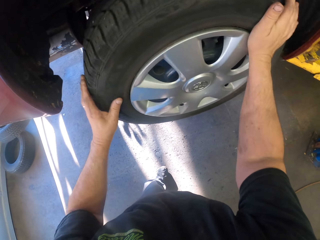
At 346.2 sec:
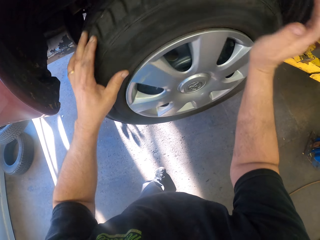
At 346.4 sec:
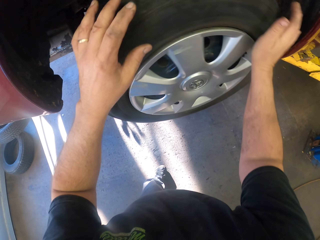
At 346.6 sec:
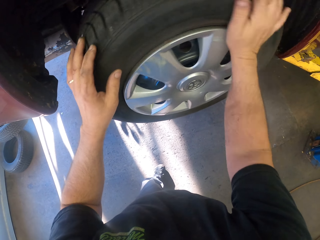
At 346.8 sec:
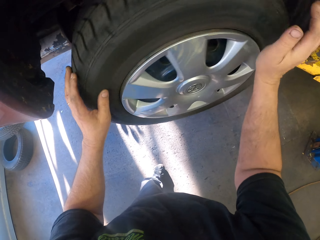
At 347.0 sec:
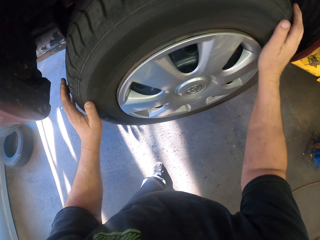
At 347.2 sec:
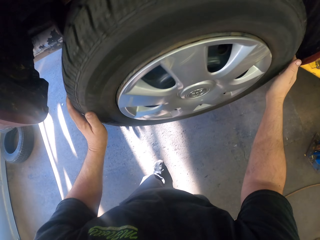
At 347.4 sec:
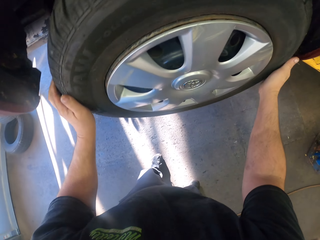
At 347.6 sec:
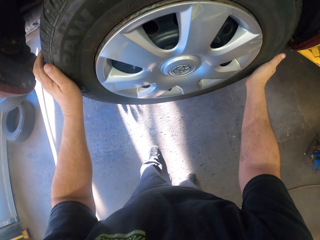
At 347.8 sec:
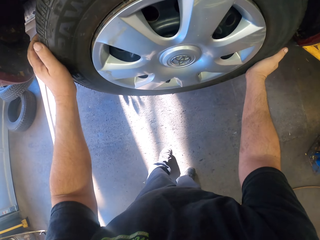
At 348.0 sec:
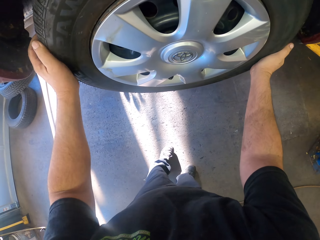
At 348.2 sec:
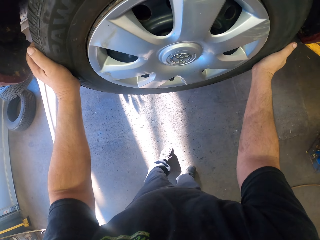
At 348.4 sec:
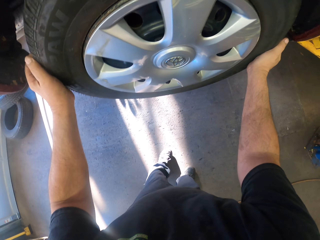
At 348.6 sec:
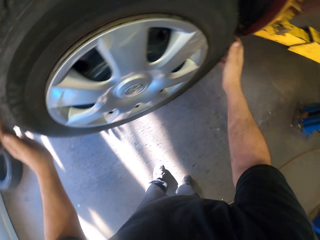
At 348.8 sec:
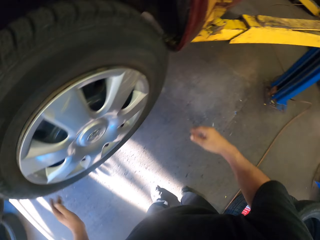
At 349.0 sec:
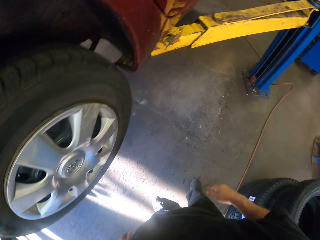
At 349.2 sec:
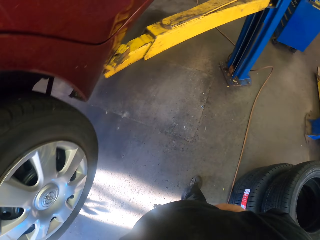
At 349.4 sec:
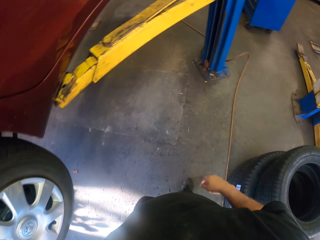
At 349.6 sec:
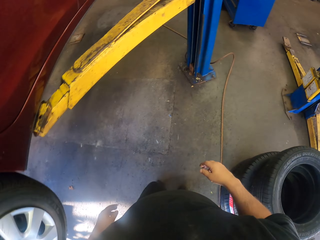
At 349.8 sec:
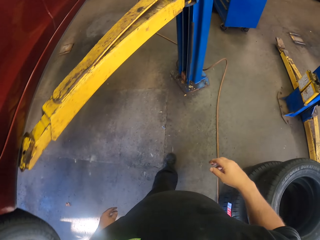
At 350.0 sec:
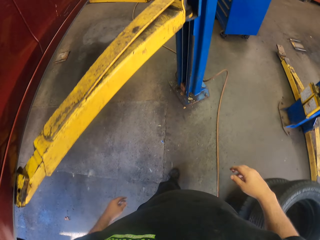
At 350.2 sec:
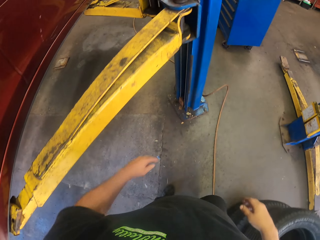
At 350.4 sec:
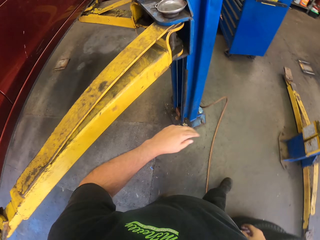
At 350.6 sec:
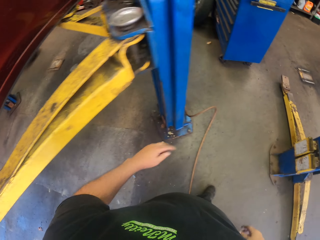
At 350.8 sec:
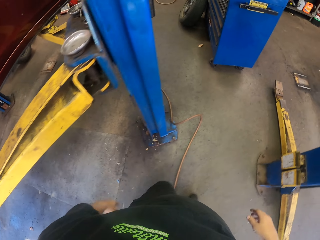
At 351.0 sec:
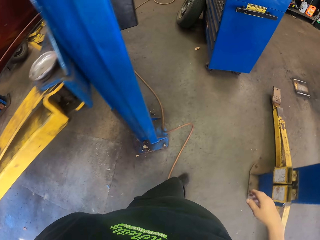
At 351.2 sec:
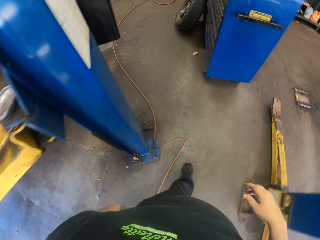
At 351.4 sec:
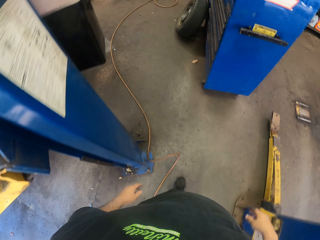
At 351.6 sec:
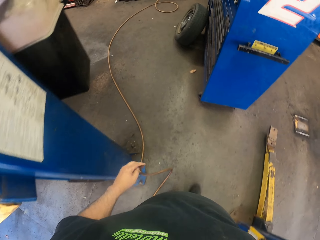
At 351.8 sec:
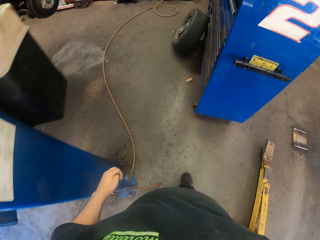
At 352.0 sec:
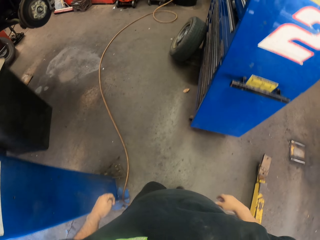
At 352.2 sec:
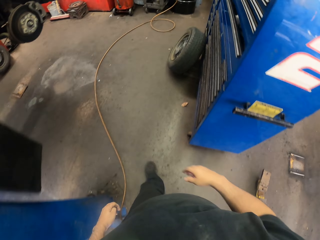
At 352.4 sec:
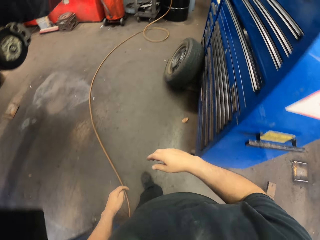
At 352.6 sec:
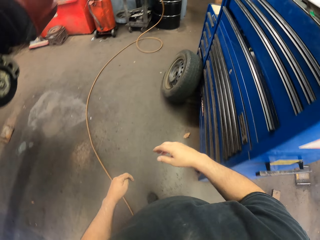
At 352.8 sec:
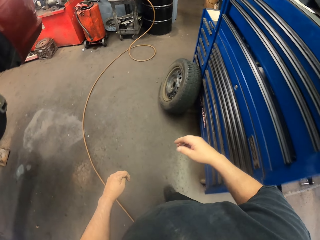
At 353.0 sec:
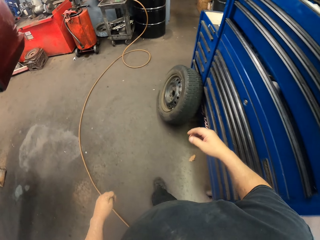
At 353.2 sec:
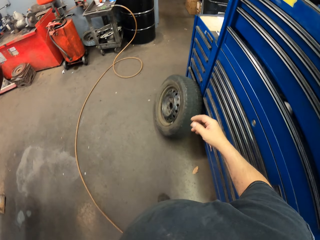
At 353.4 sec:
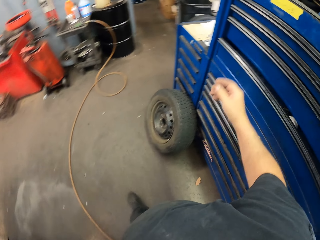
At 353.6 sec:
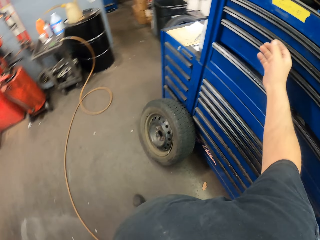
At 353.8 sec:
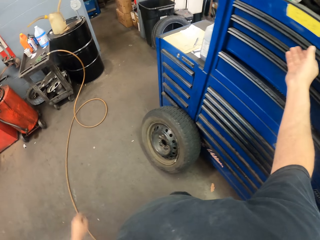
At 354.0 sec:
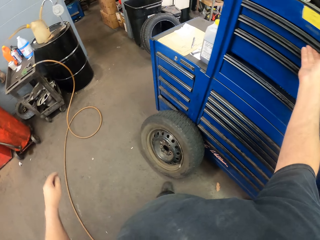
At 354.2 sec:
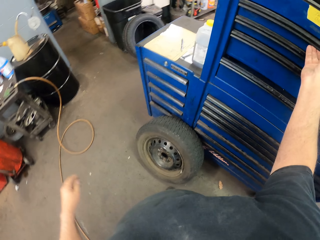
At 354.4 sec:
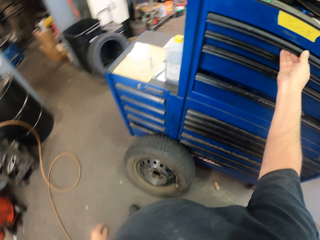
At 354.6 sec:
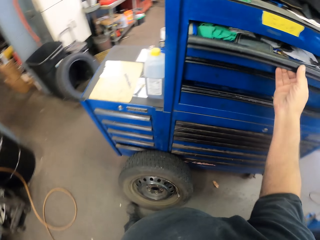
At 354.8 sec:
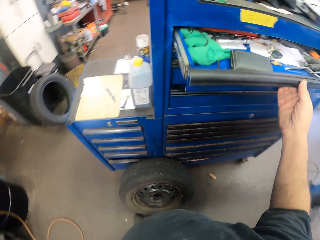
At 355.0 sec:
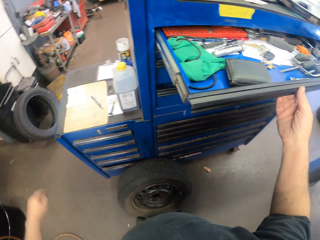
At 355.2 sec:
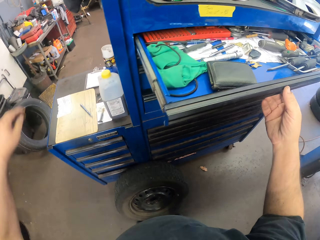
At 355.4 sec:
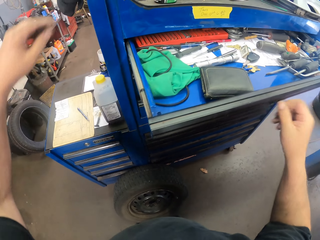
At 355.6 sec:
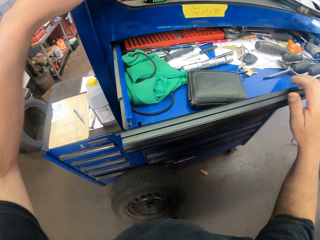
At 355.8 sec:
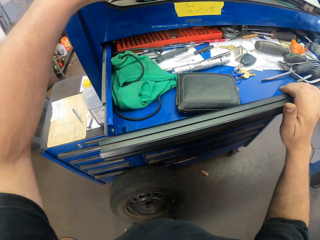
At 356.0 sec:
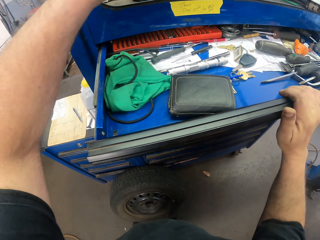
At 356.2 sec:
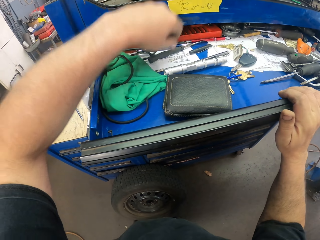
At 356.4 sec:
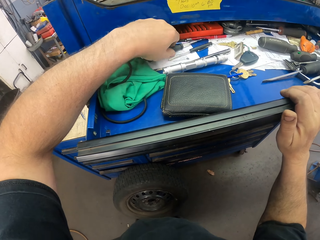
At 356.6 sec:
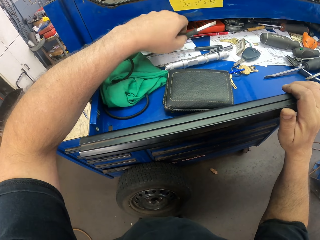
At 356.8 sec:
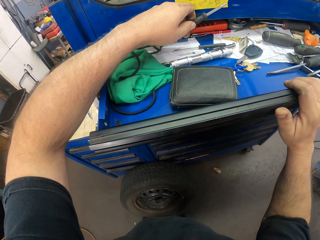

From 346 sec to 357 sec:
The camera wearer swirls the tire. They walk around. They pull open a drawer.

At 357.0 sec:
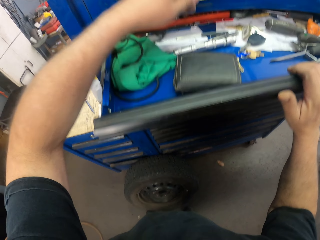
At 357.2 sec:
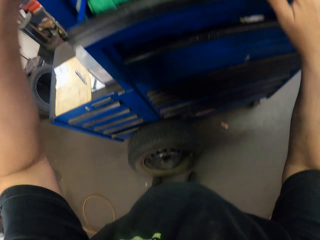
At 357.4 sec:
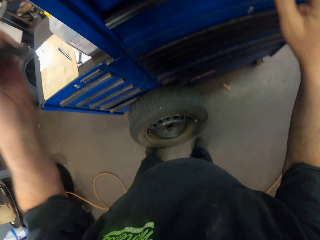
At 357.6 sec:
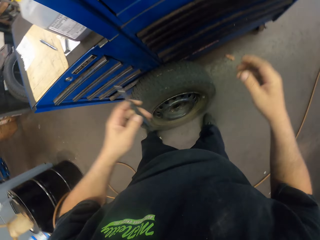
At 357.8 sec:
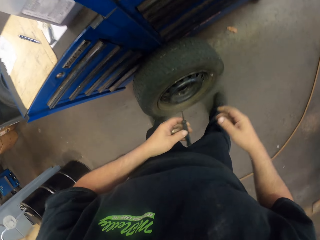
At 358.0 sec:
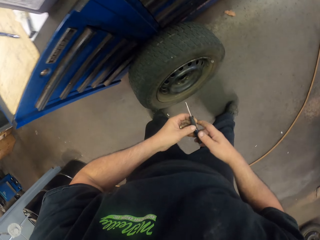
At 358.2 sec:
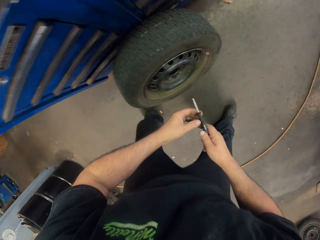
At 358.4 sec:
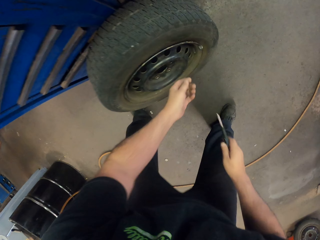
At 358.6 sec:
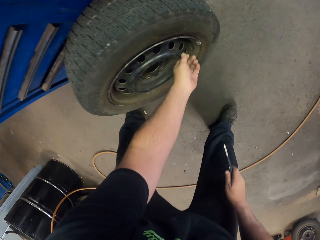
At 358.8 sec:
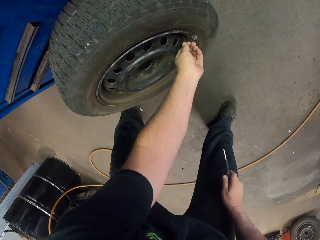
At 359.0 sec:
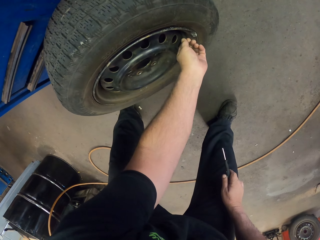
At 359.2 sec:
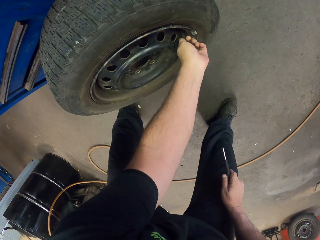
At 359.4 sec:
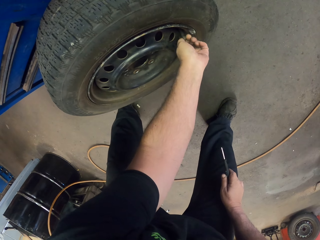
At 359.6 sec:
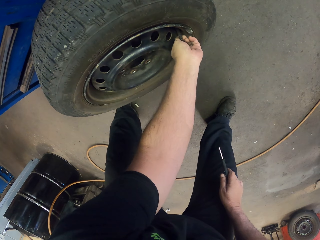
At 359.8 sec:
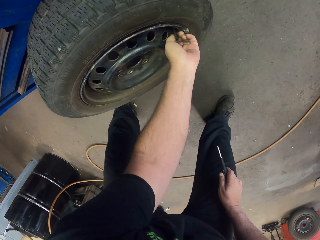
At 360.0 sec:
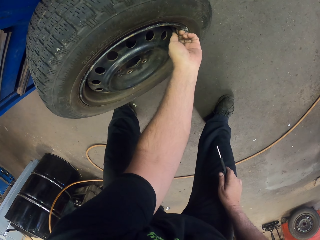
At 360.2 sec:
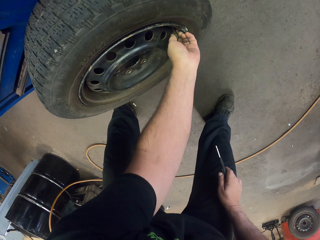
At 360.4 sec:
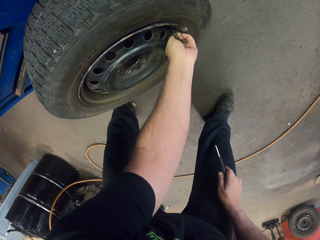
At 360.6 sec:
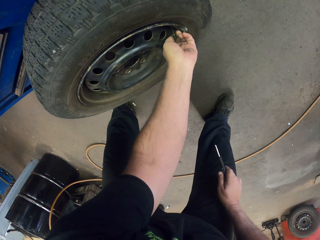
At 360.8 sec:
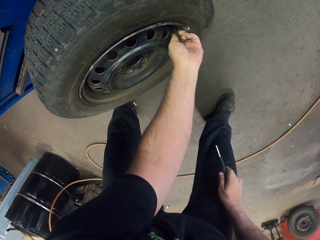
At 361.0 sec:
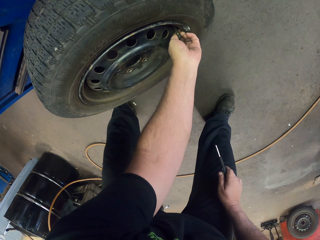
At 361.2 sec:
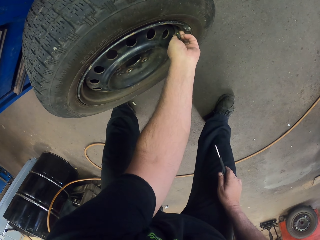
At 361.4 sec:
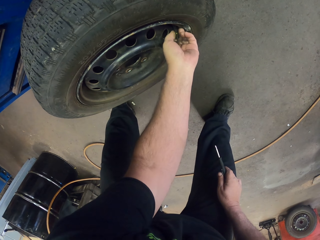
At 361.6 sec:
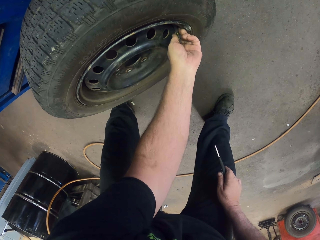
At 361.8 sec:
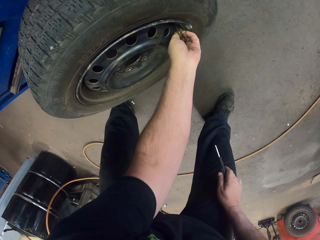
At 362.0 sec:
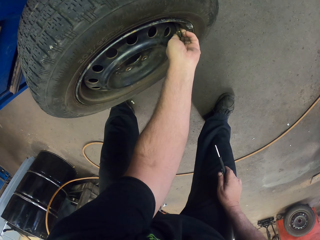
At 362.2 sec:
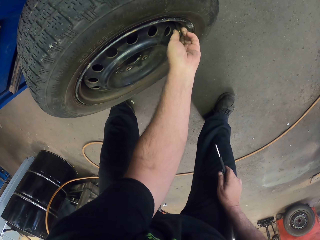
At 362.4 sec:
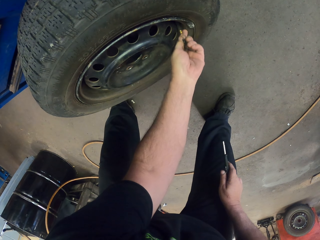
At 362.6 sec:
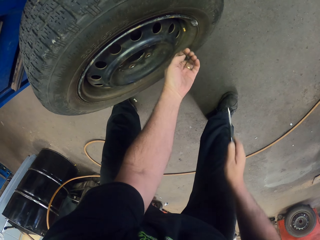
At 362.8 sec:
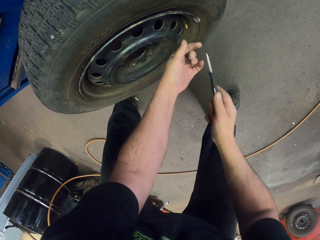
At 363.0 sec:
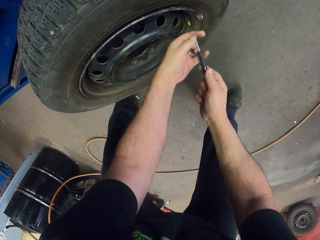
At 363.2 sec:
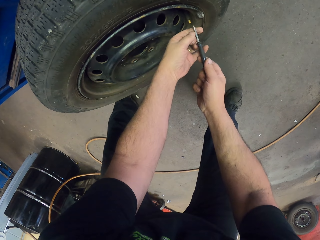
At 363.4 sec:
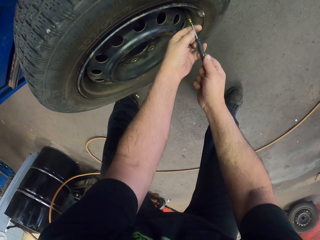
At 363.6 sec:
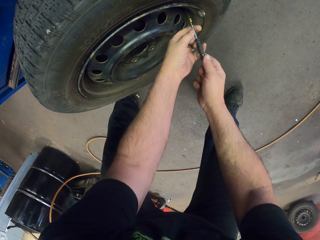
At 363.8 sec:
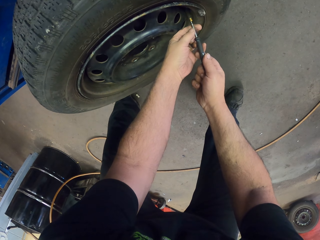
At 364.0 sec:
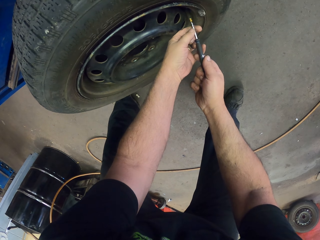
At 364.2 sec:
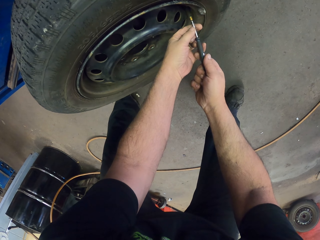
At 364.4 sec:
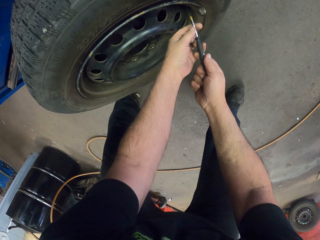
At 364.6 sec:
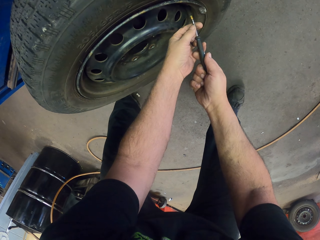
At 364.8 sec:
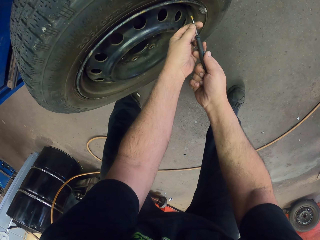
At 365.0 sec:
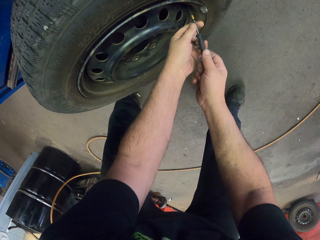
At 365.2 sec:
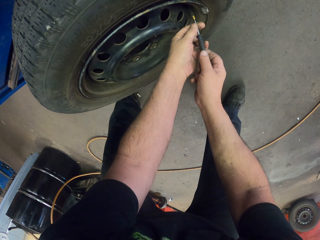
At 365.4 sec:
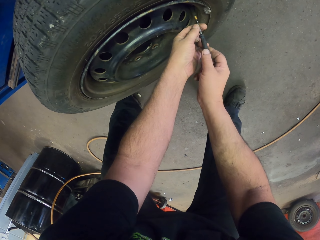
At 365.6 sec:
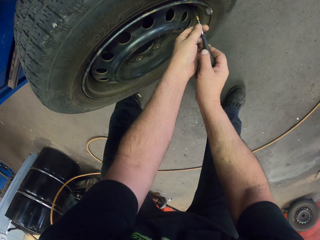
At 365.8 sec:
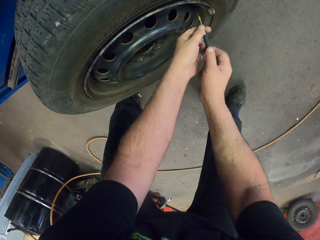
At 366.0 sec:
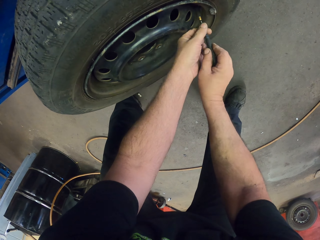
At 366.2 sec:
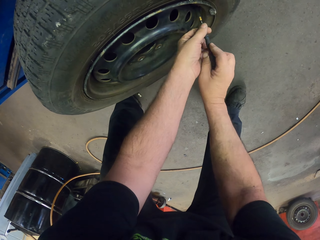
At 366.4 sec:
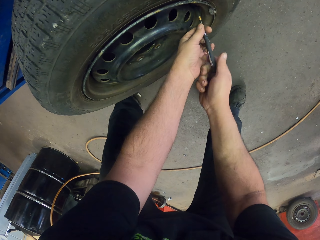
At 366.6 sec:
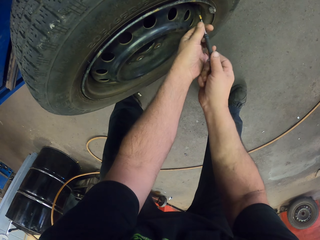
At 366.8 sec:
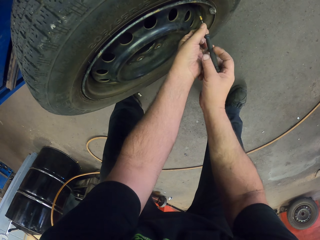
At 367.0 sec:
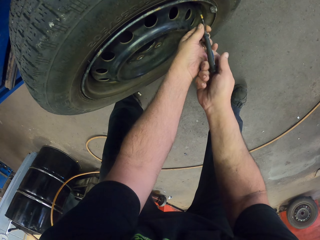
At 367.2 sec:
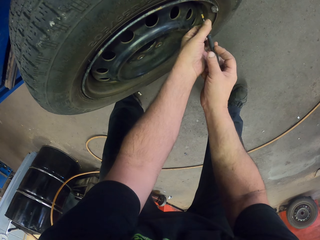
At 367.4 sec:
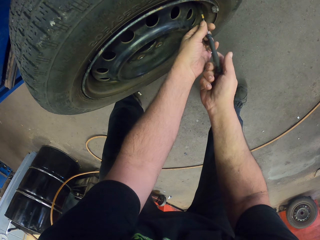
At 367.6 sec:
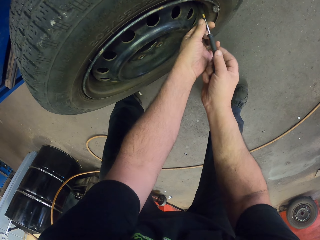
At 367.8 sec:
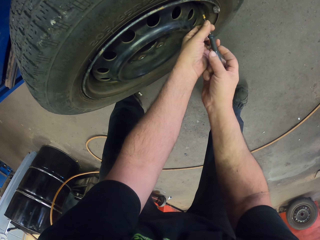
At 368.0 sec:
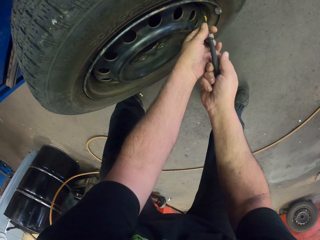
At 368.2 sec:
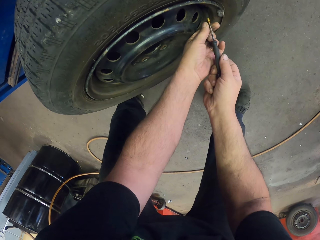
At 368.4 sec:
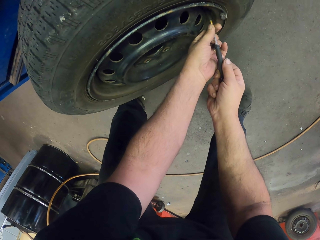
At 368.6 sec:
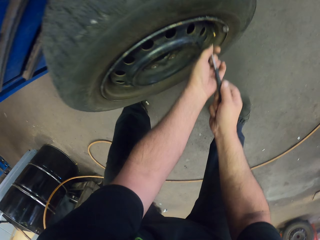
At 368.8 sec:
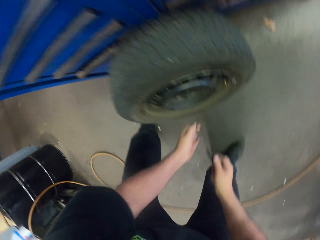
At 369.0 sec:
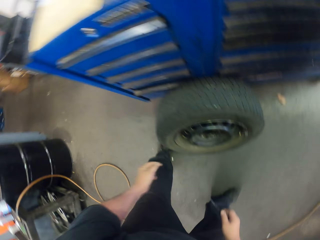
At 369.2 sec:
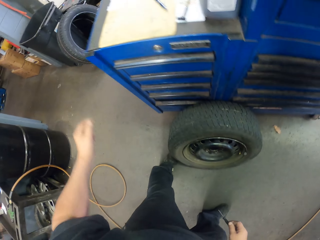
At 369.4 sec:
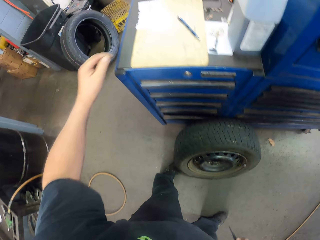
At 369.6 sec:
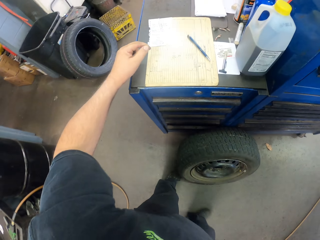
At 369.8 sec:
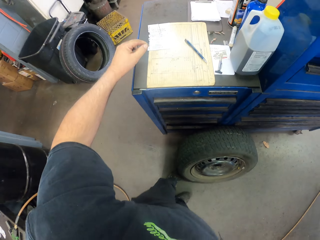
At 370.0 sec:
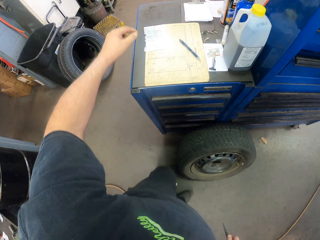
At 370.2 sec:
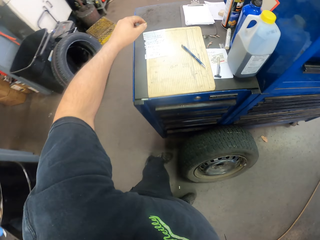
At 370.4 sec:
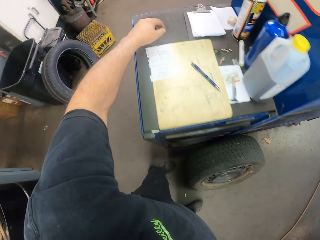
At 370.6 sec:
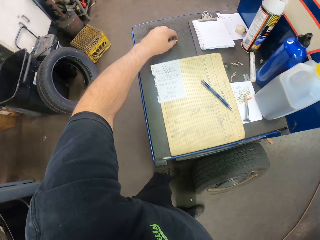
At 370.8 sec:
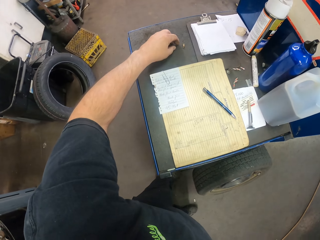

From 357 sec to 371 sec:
The camera wearer picks up a screwdriver from the drawer. They adjust a bolt in the tire with their hand. They screw in the rim. They adjust the bolt in the tire with the screwdriver. They pick a bolt out.
